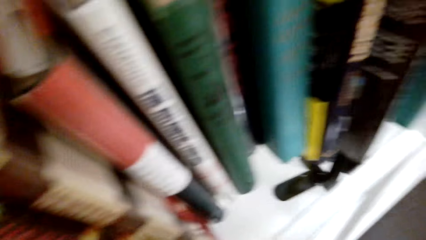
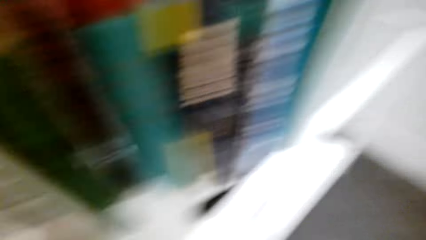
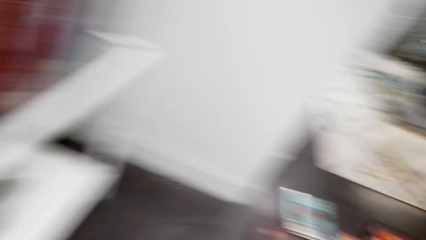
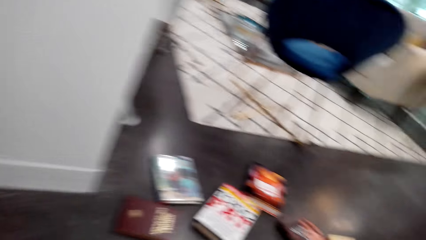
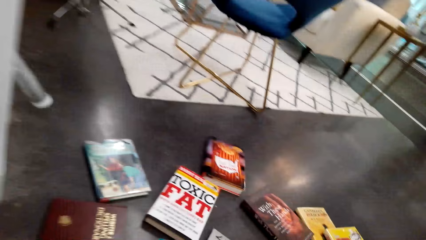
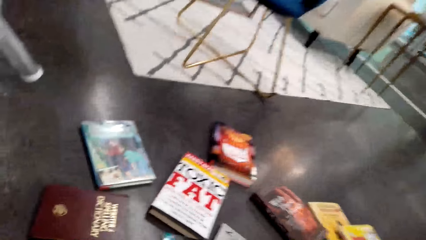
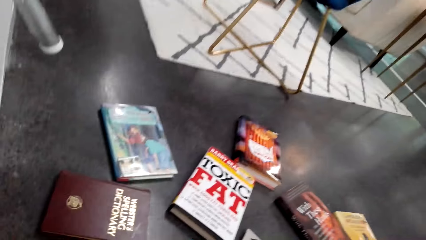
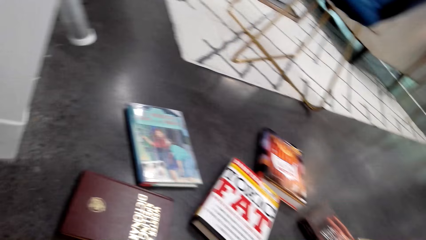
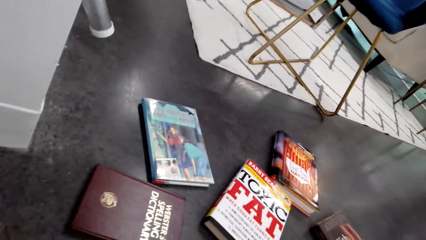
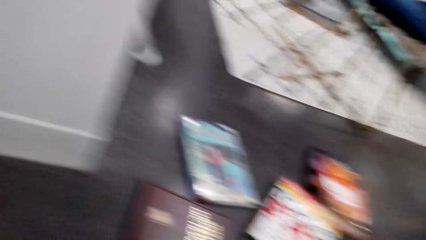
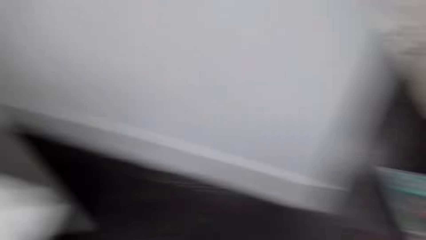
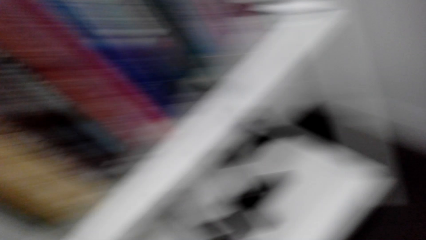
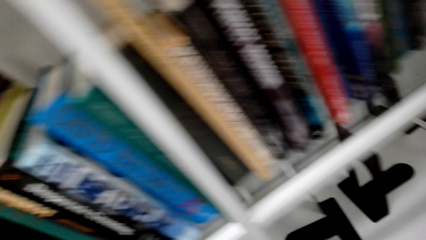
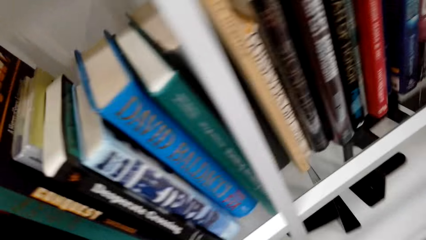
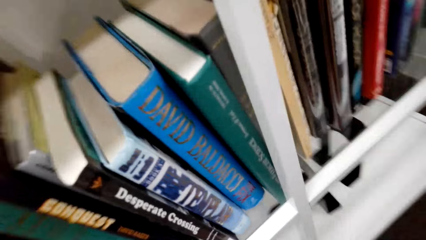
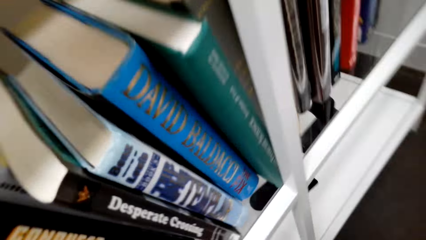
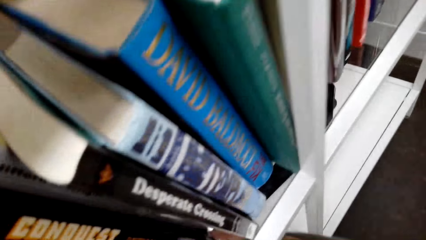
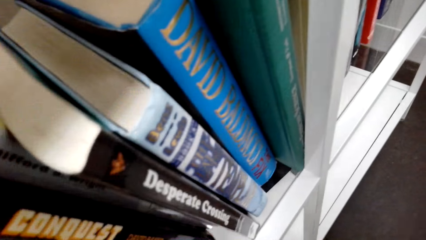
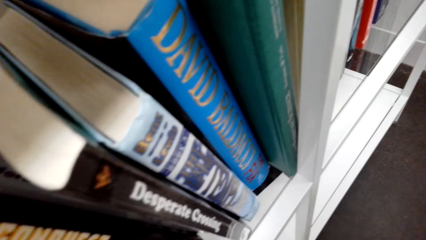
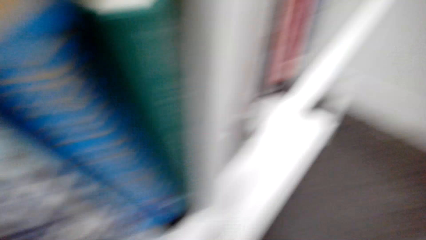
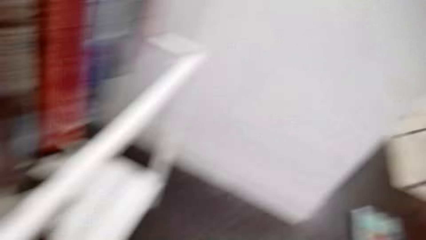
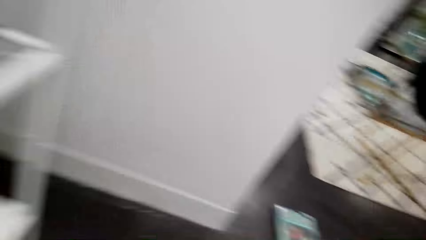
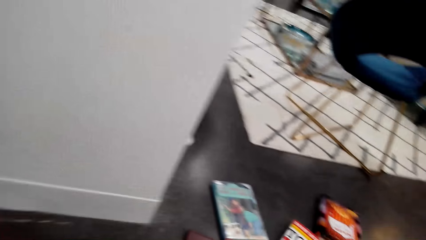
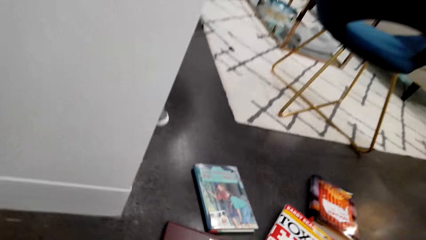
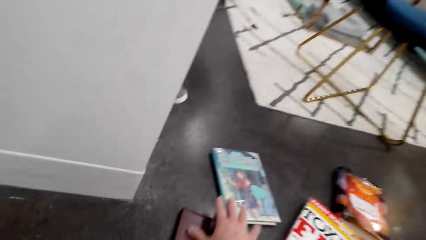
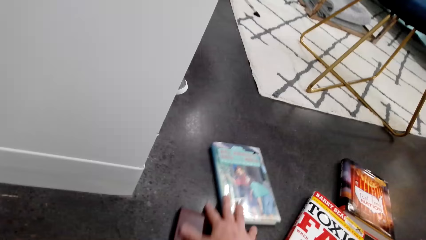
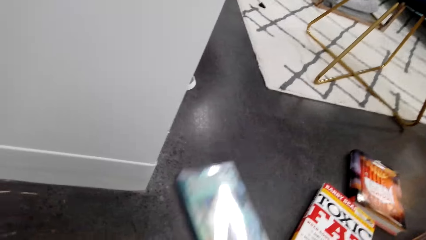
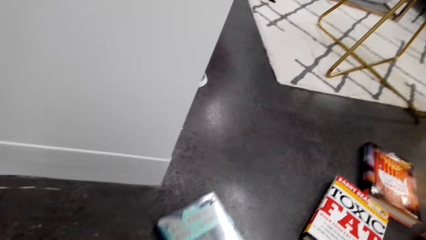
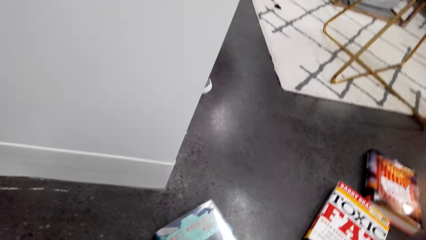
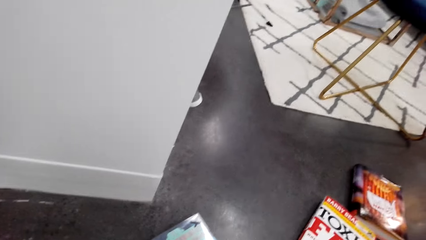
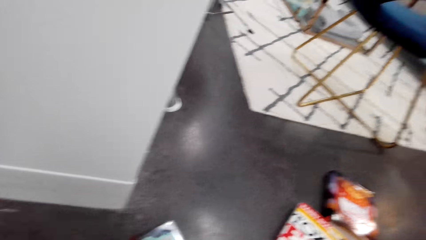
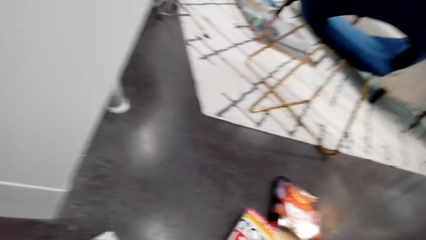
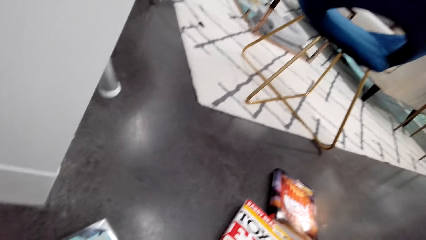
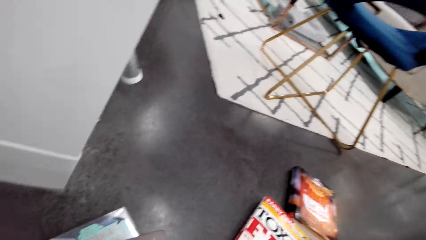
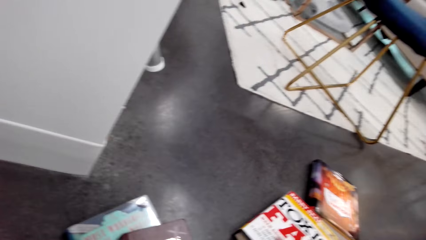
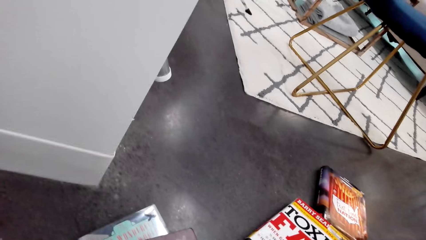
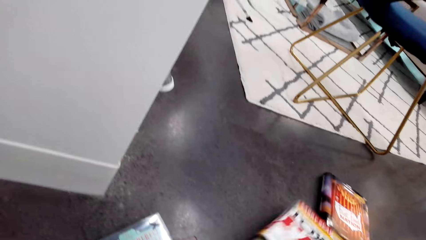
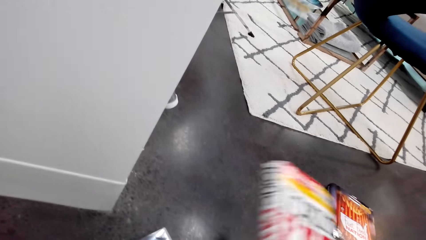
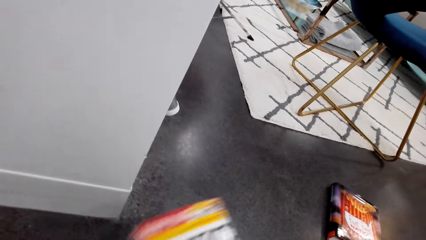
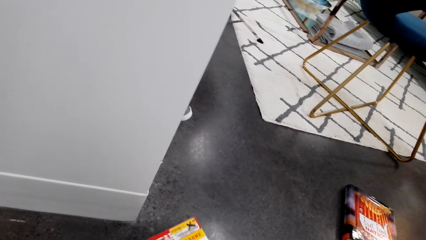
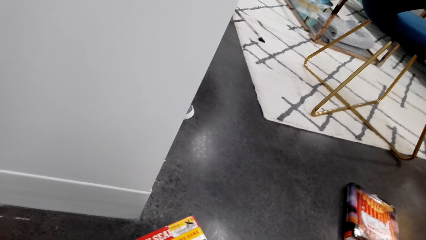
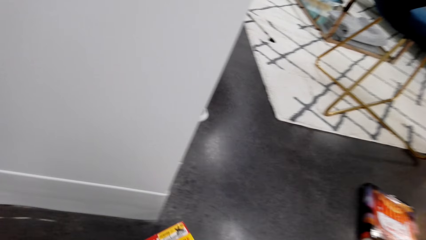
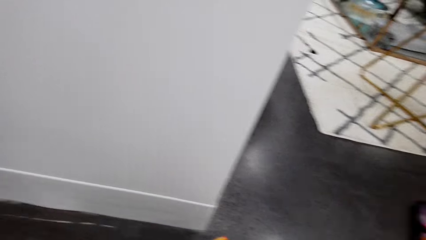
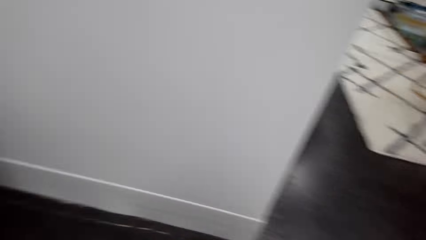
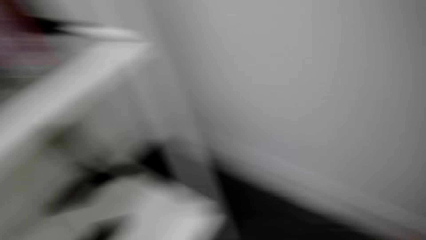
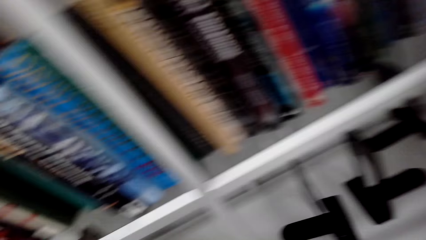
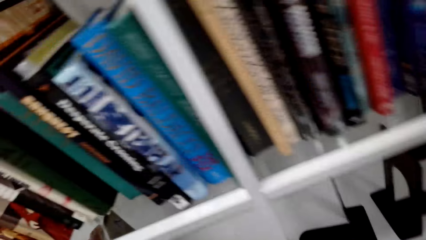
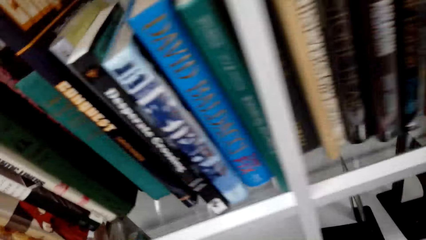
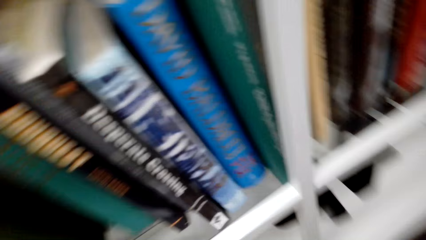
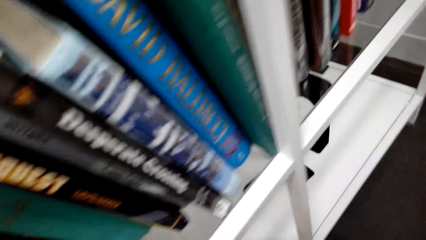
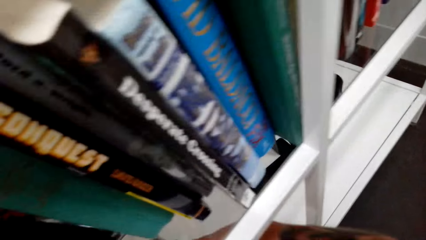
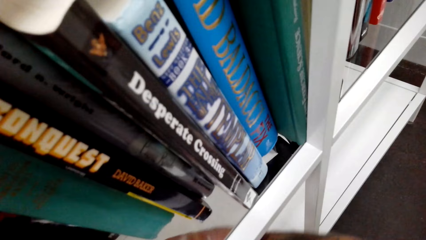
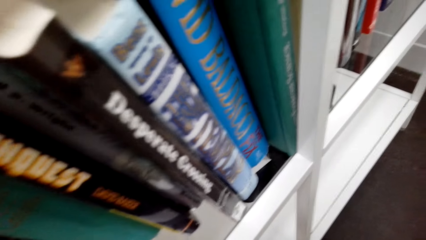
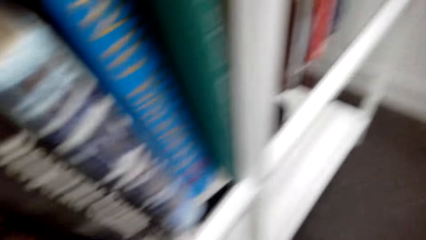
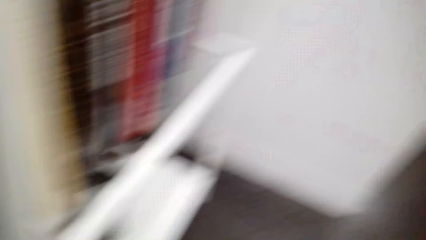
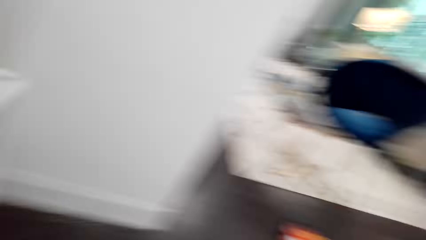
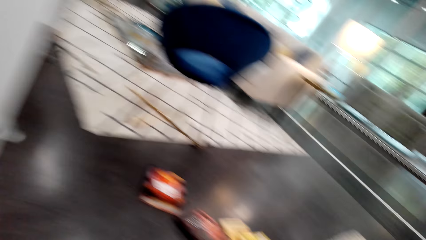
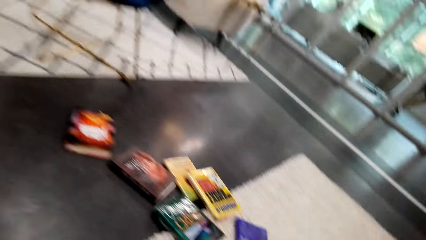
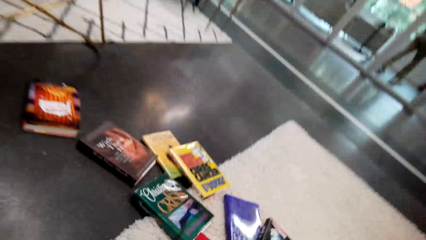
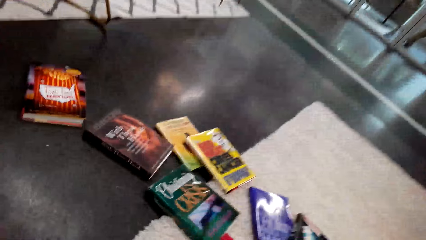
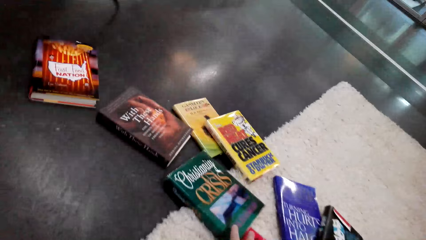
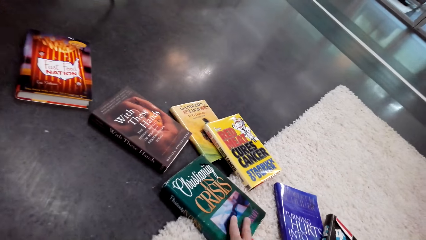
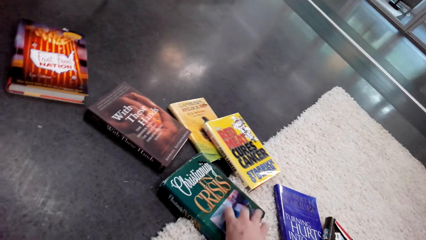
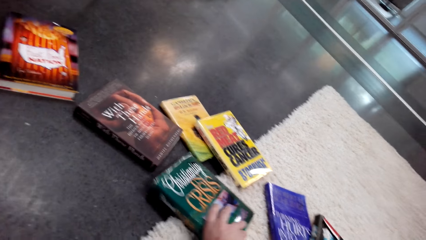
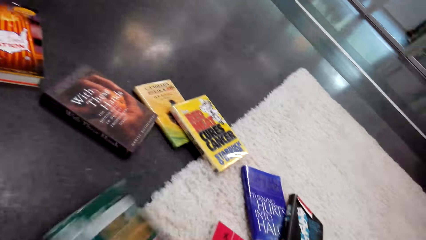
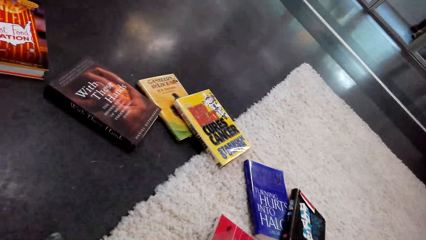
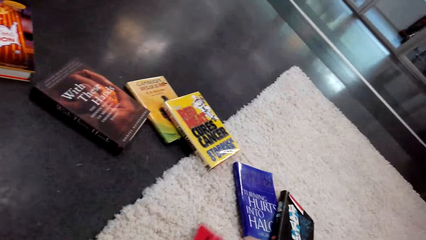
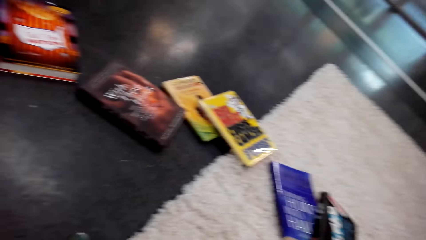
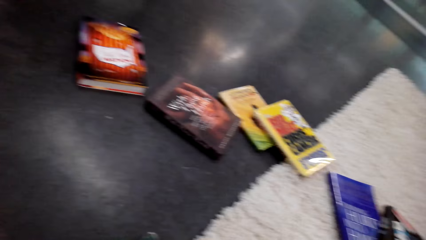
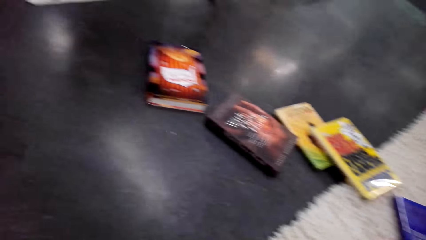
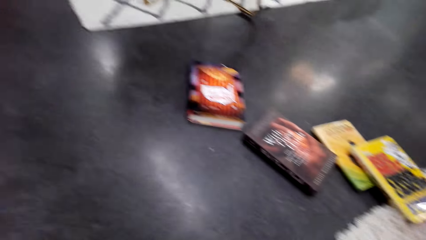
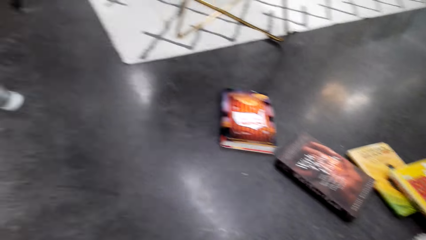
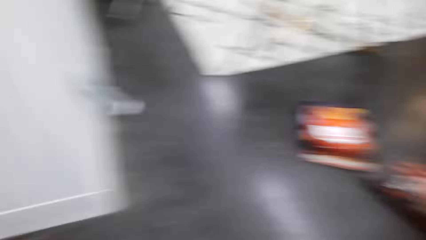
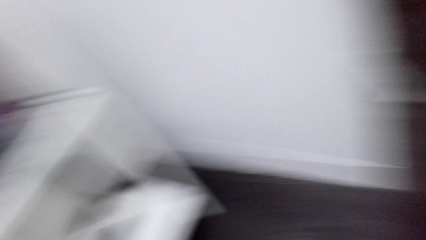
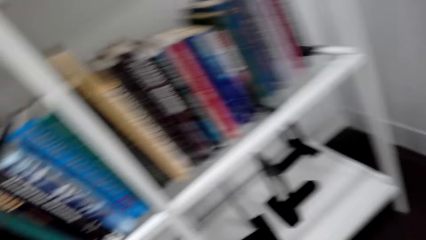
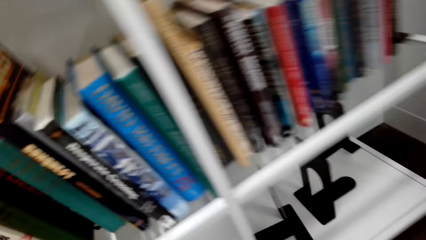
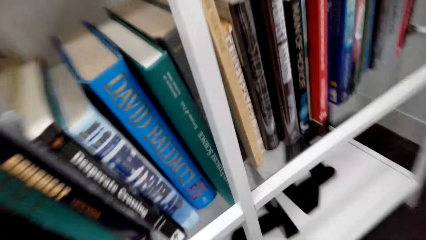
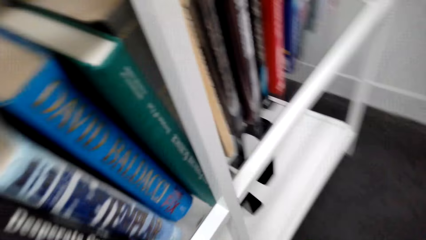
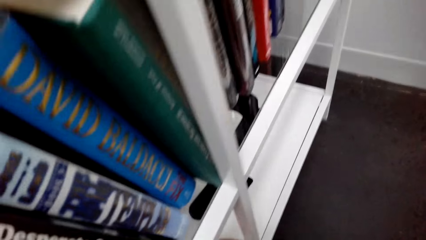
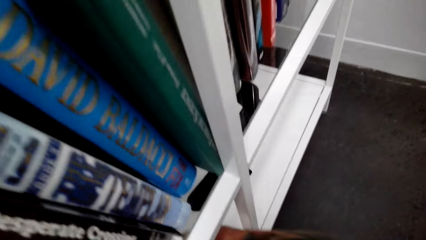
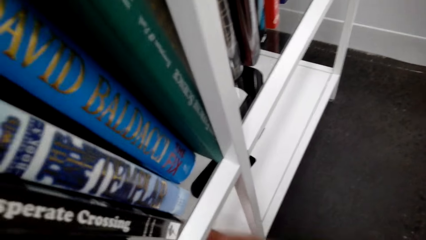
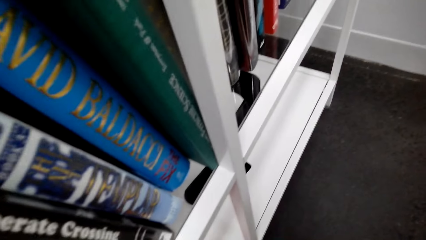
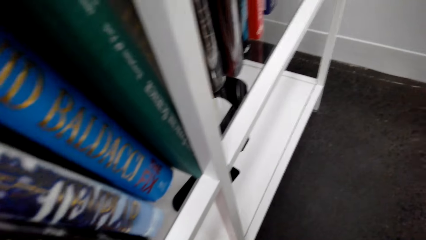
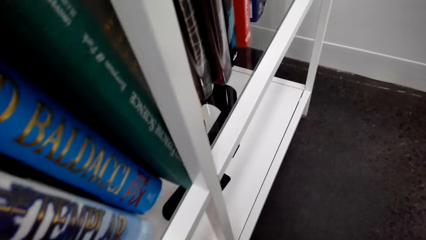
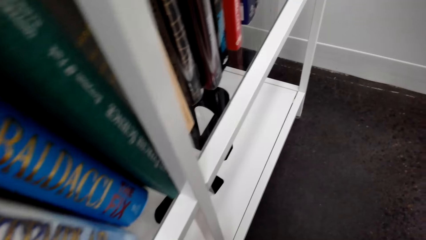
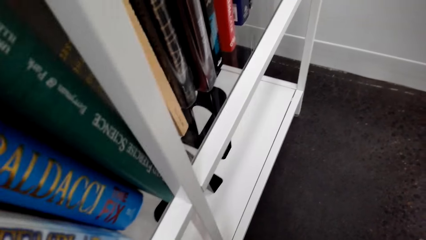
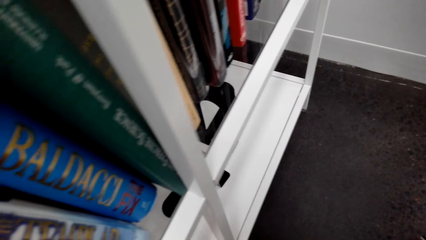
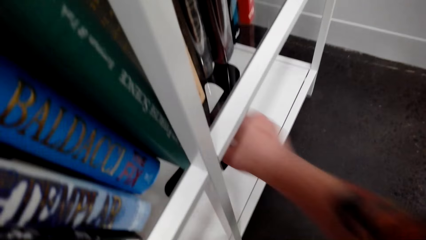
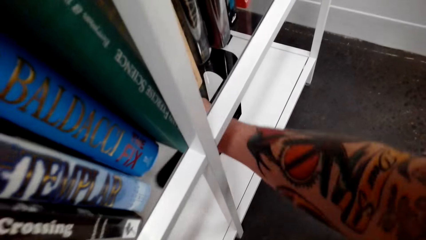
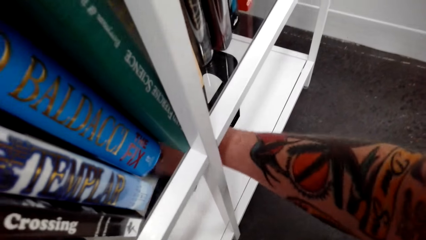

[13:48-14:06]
The camera wearer moves the book. They pick the book. They put the book on the bookshelf. They look around. They pick the books from the floor. They walk around. They put the book on the bookshelf. They position the bookshelf holder.
